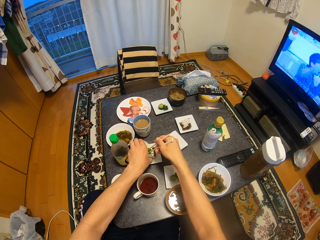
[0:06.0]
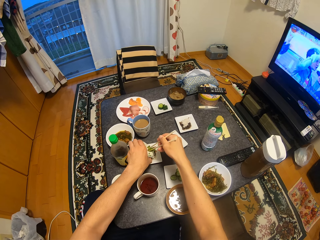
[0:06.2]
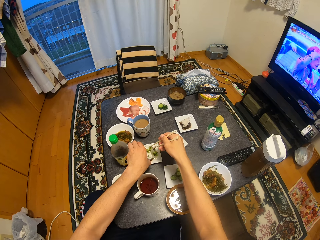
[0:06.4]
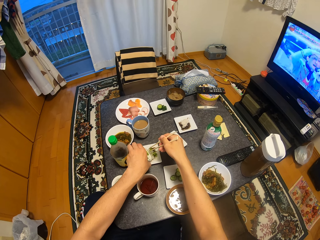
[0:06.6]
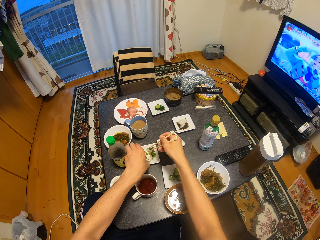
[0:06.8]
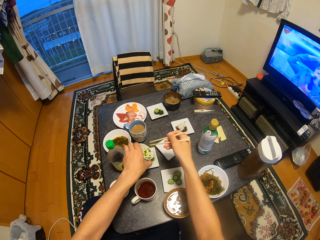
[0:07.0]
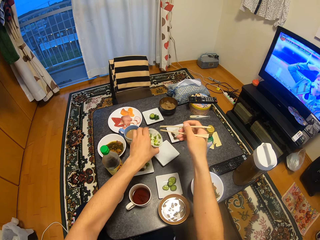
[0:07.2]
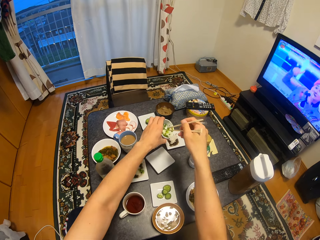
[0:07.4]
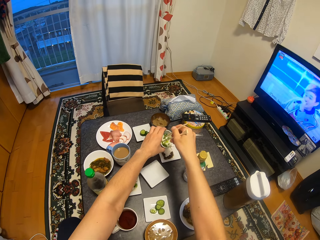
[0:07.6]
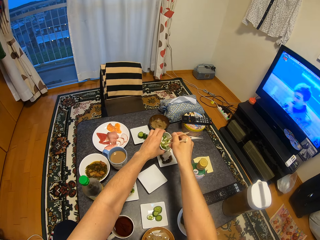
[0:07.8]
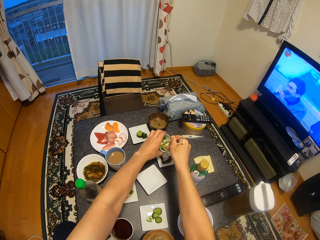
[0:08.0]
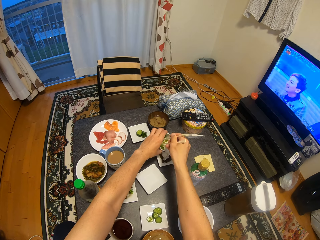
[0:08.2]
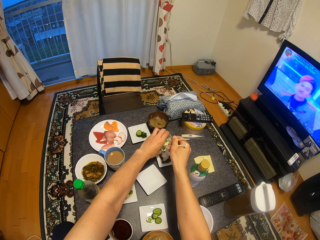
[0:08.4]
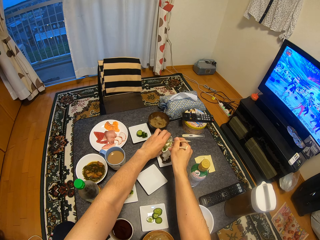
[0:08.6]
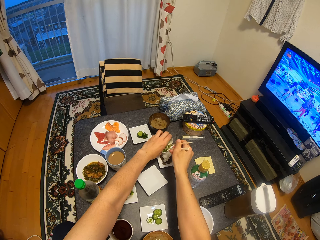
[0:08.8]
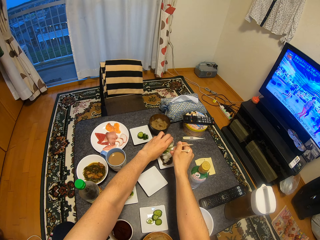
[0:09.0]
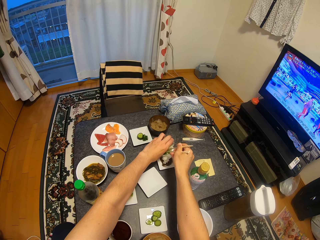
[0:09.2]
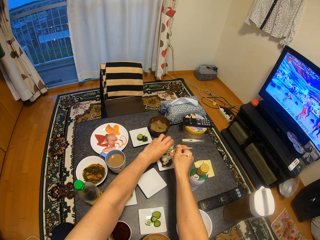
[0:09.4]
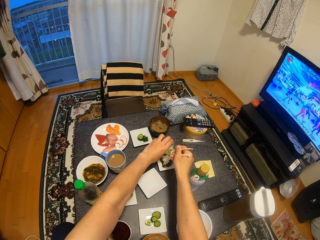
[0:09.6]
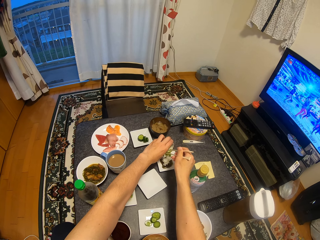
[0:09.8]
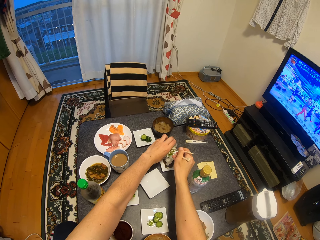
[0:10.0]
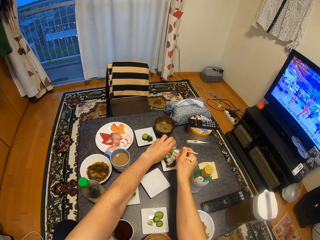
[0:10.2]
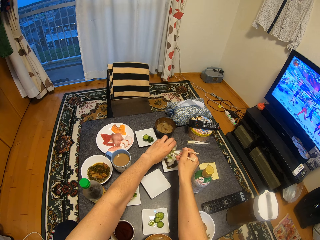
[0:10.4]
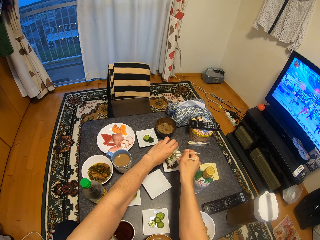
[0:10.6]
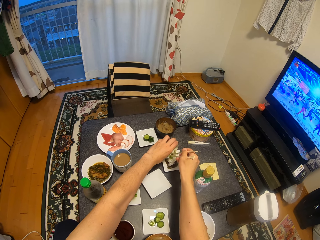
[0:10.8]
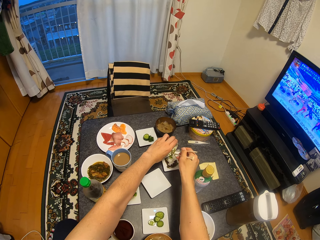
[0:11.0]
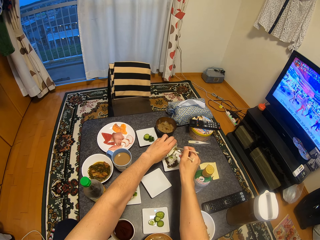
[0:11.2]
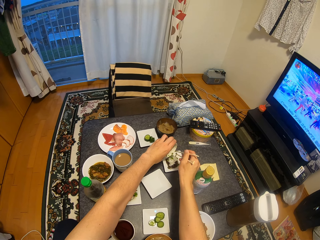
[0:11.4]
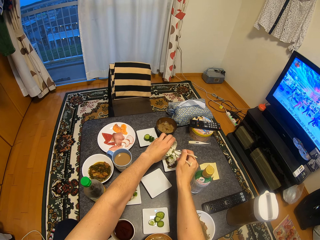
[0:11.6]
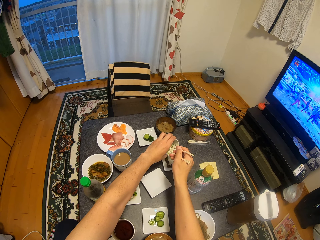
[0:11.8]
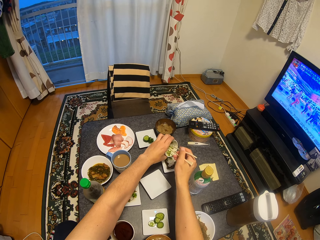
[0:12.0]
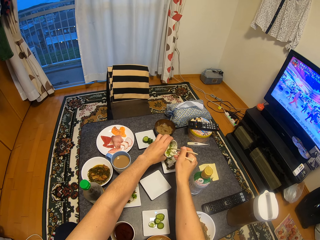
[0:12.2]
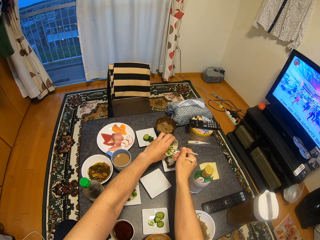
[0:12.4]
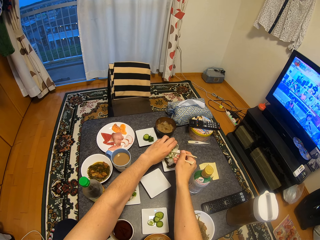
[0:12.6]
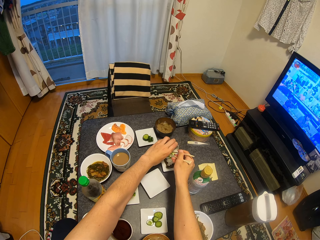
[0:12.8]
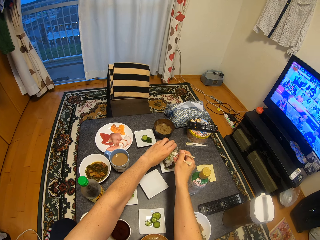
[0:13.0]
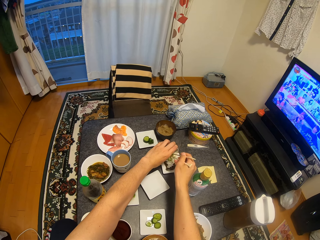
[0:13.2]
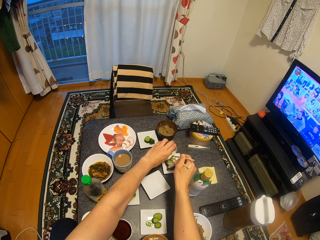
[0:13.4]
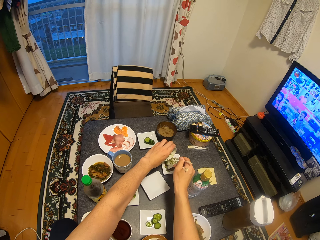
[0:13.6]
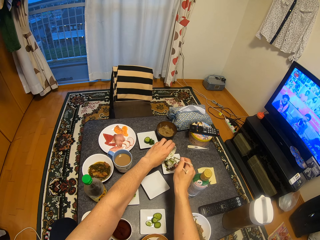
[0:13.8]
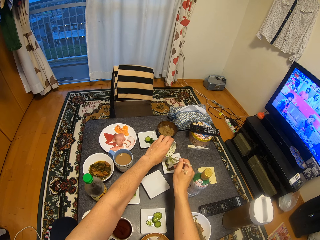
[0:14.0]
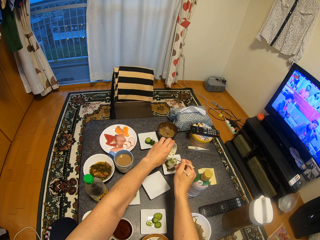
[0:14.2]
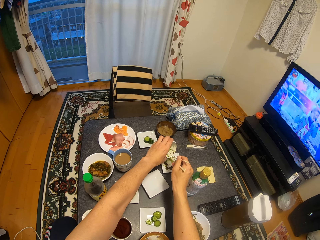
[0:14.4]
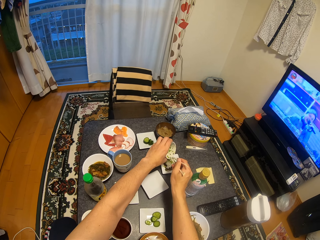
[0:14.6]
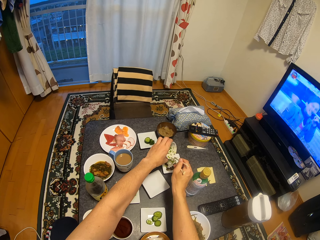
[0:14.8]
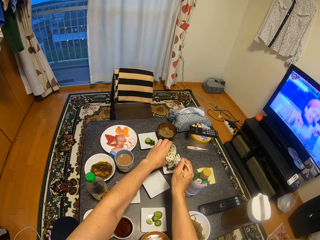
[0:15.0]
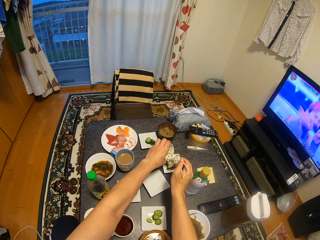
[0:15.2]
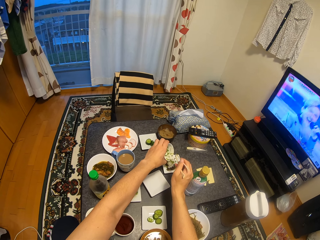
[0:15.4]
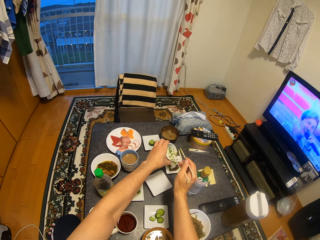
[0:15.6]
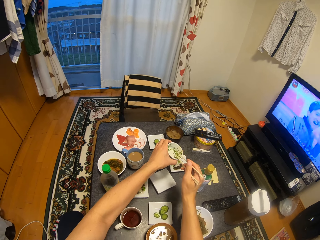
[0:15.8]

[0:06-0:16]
The camera wearer pours vegetable in a saucer using chopsticks. They pour vegetable in a saucer using chopsticks again.

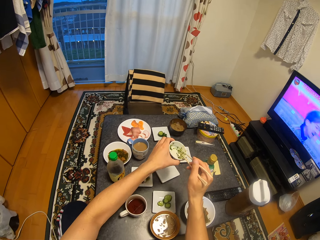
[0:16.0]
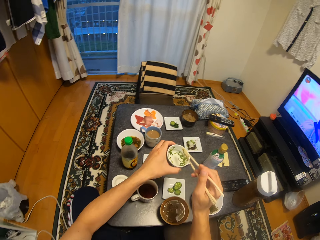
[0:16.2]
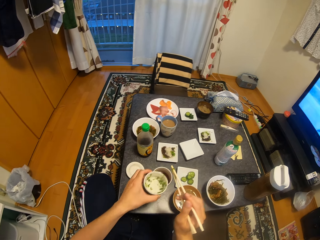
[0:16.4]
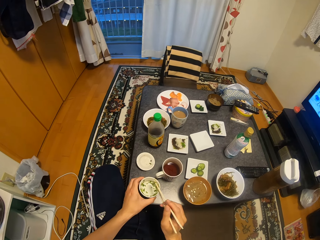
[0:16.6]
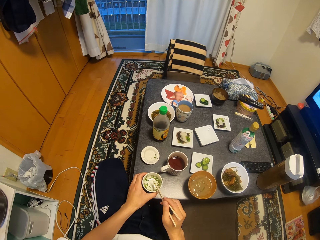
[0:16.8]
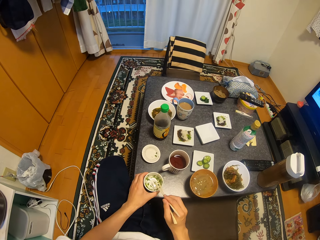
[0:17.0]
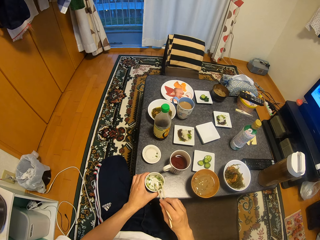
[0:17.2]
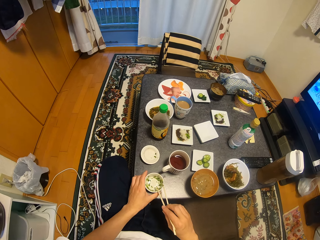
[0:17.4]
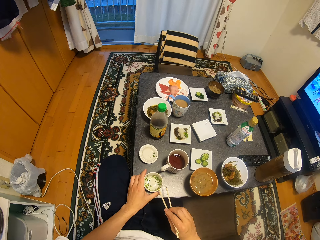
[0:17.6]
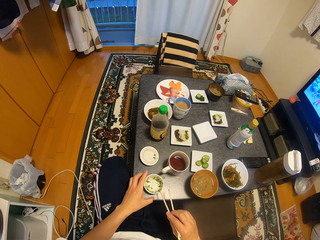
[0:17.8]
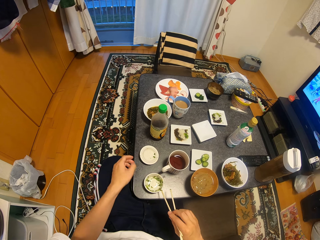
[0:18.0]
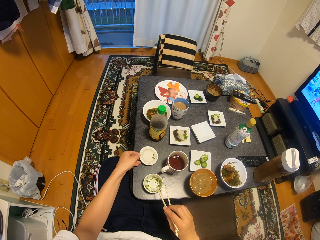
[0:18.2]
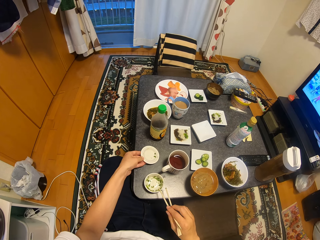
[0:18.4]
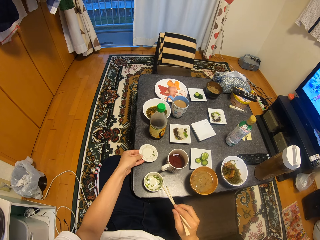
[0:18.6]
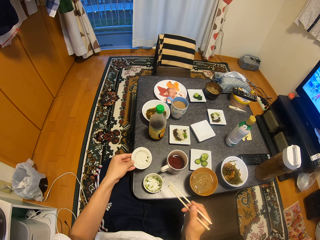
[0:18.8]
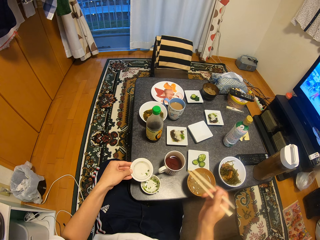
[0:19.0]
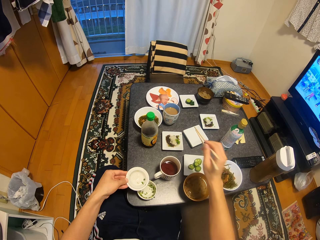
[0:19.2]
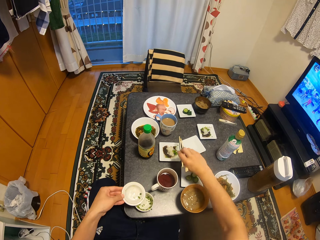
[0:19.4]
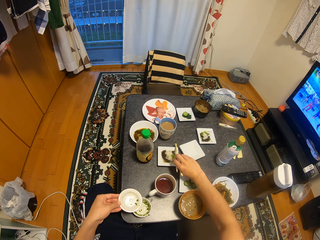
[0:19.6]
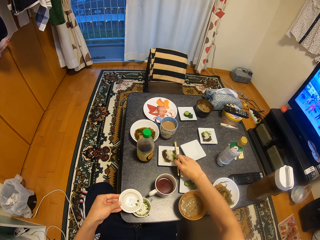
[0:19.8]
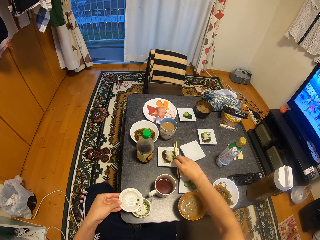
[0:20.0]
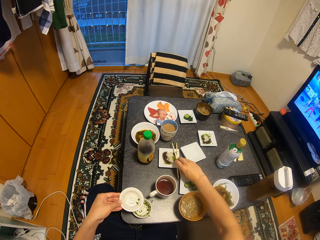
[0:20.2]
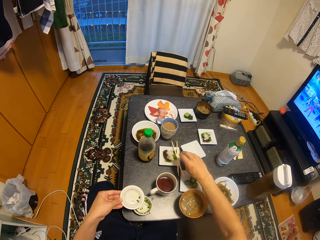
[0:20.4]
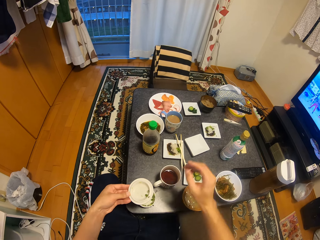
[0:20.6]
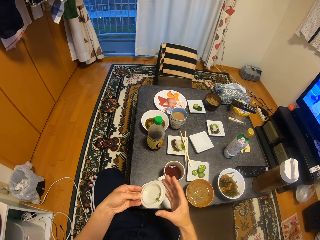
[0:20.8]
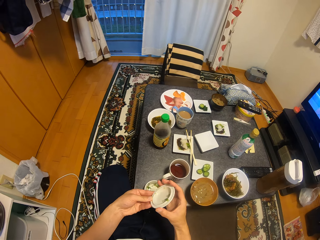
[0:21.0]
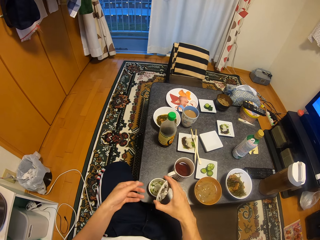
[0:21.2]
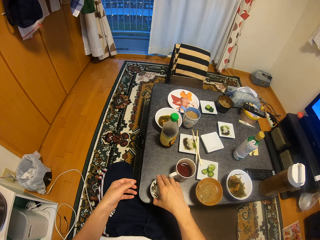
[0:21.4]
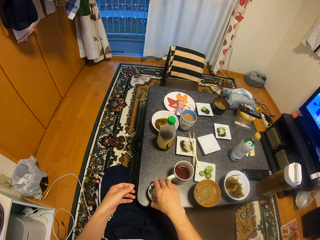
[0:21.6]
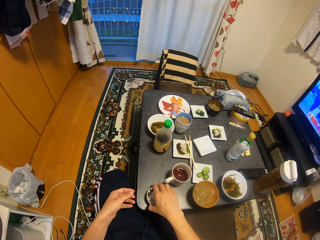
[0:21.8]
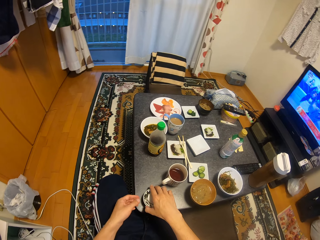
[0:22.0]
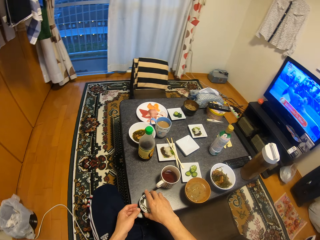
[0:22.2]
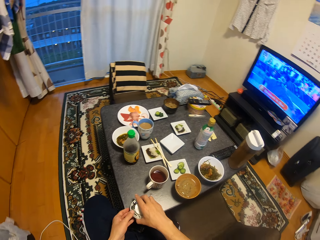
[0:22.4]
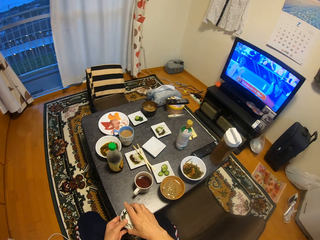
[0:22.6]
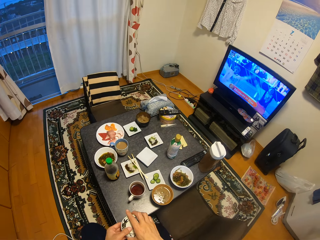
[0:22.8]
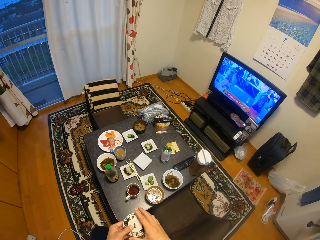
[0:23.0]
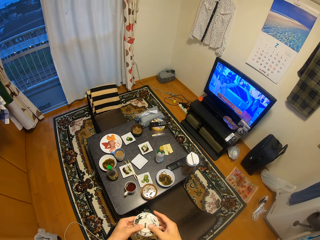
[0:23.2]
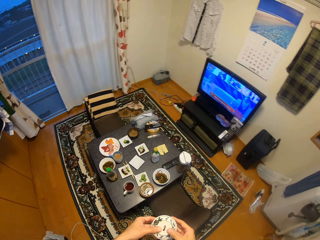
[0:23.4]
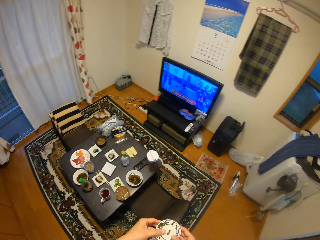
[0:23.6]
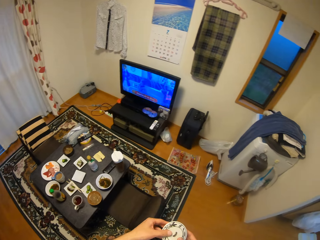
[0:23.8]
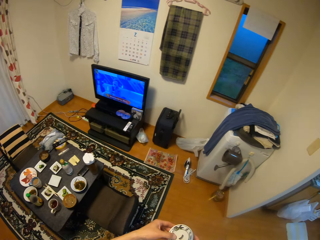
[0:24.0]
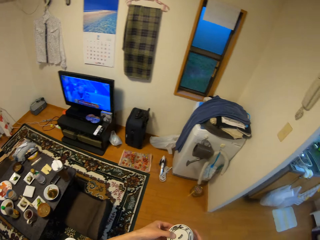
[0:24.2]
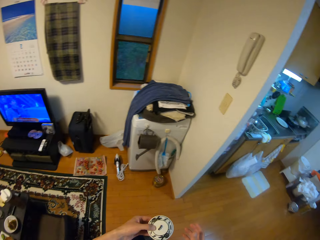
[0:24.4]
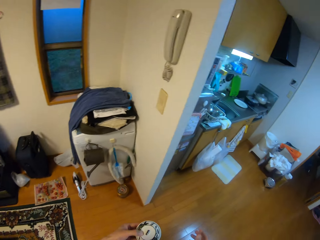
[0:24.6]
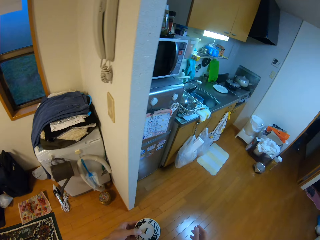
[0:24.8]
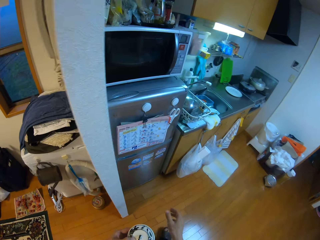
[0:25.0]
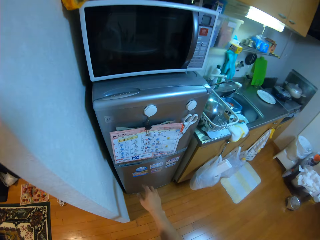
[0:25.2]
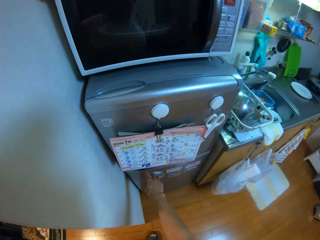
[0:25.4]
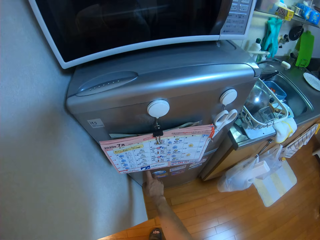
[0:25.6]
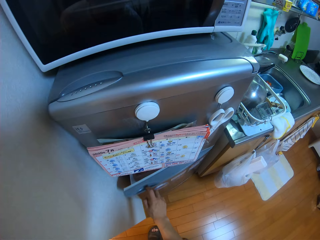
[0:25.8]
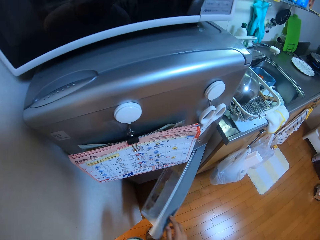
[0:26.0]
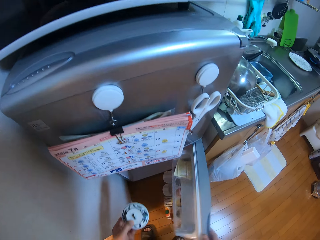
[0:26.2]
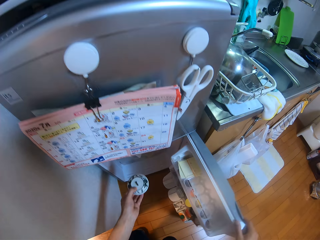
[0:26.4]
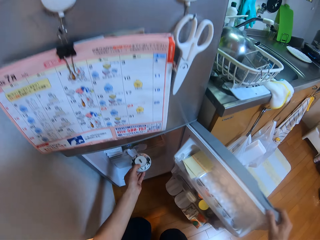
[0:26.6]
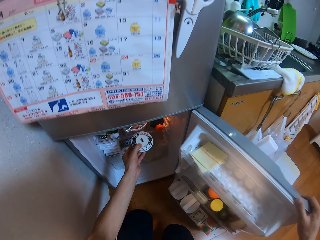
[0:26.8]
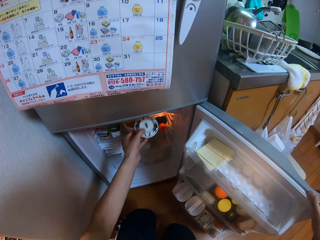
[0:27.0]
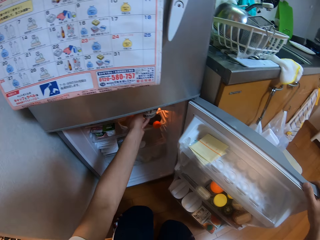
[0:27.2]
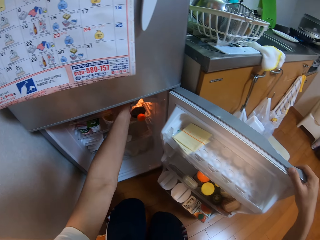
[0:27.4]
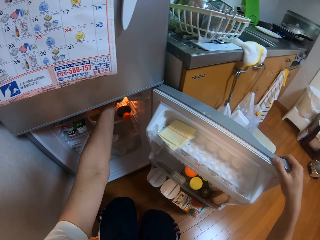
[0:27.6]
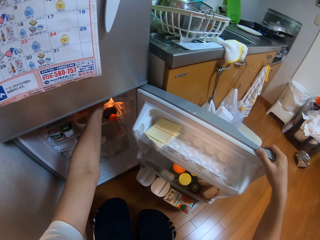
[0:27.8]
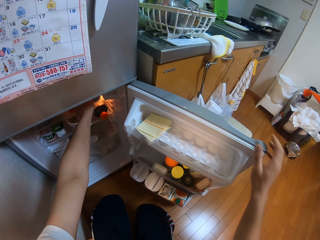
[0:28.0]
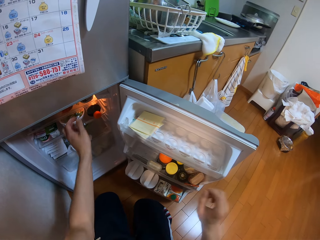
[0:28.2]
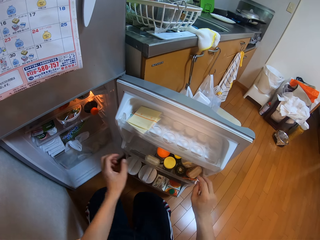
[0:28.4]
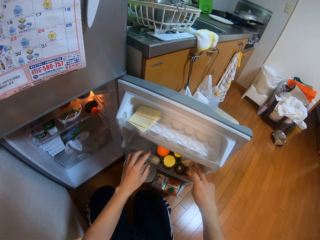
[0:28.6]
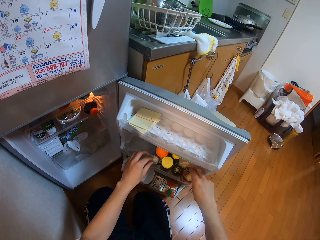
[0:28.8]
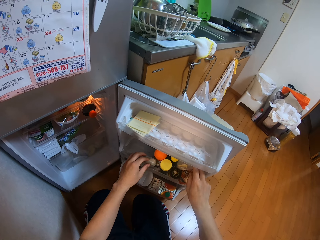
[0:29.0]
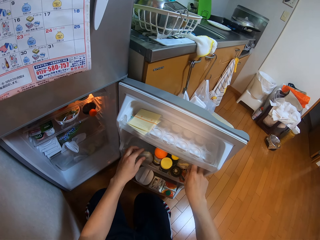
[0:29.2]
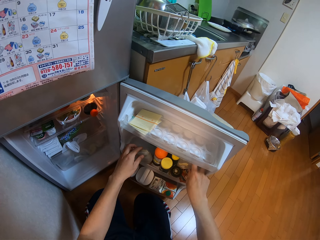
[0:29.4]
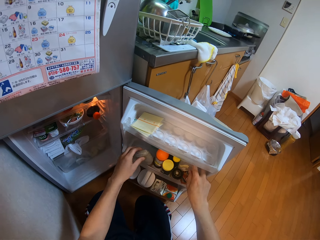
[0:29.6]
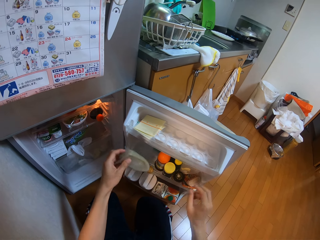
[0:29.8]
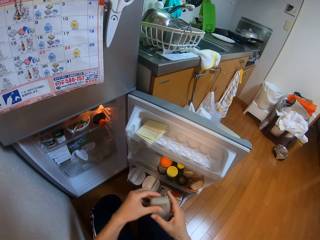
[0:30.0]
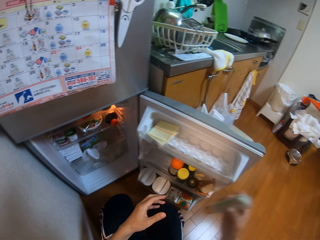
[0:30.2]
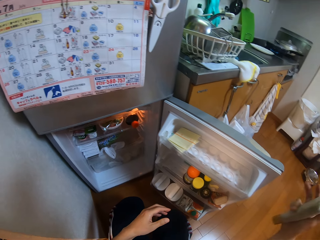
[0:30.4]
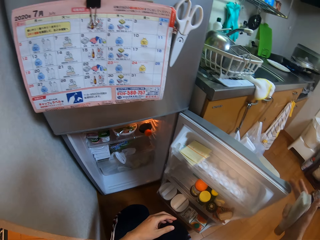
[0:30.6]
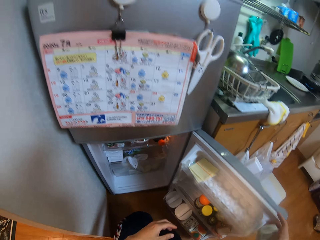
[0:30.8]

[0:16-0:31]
The camera wearer drops the bowl on the dining table using his left hand. He picks up a bowl lid with his left hand. He drops the chopsticks on the dining table using his right hand. He turns the side of the bowl lid and uses it to cover the top of the bowl. He picks up the bowl with both hands. He walks to the fridge. He opens the fridge with his right hand. He drops the bowl in the fridge with his left hand. He picks up a bottle from the door of the fridge with his left hand.
